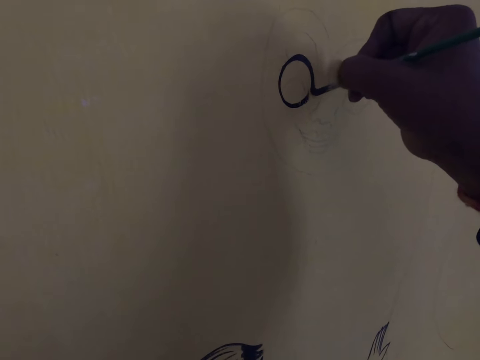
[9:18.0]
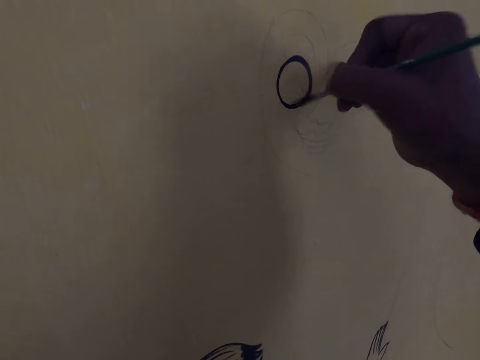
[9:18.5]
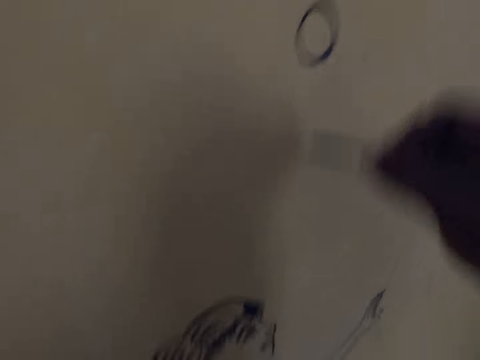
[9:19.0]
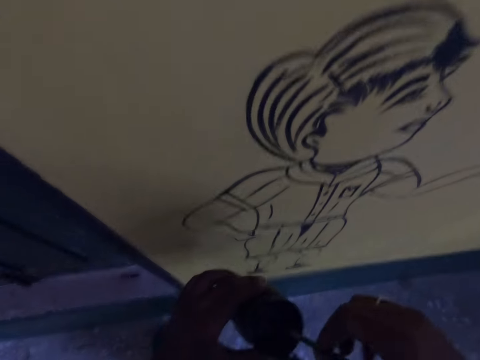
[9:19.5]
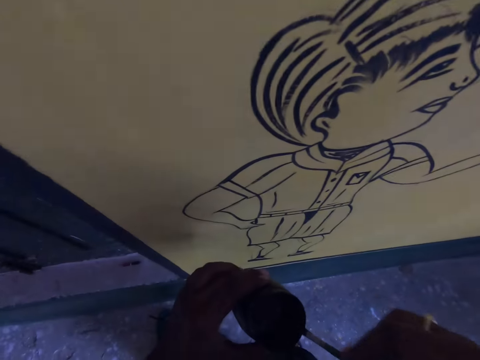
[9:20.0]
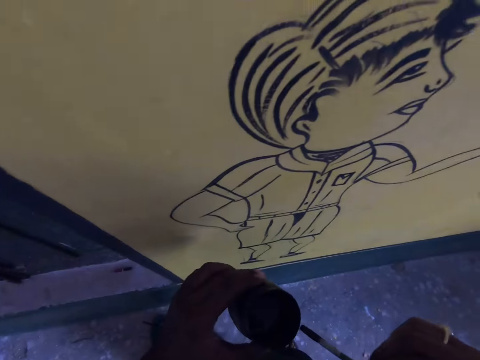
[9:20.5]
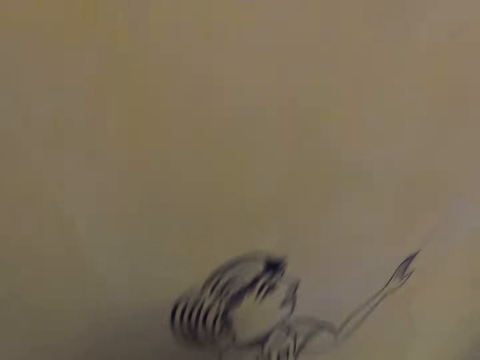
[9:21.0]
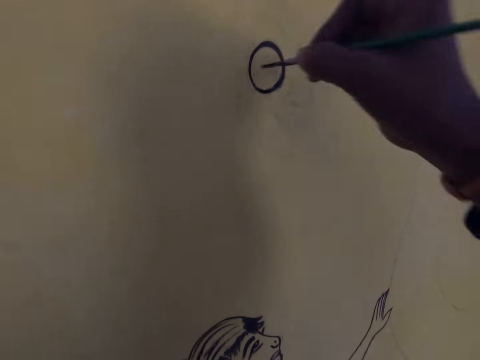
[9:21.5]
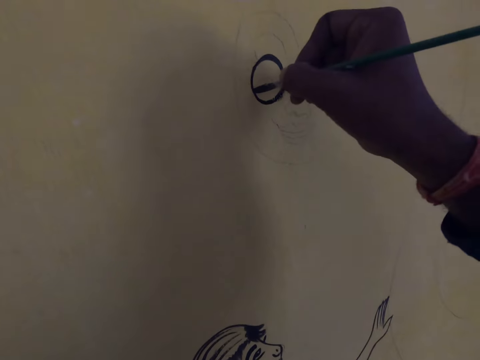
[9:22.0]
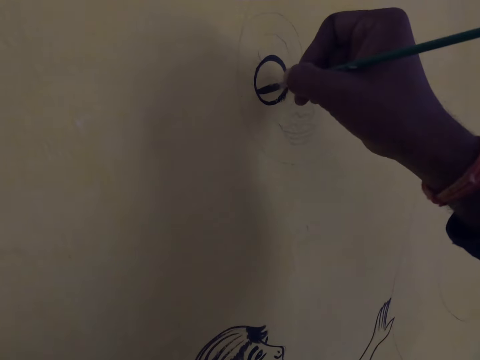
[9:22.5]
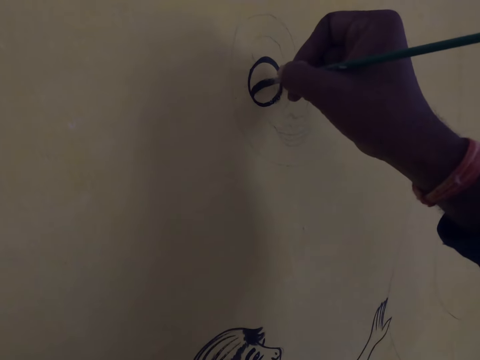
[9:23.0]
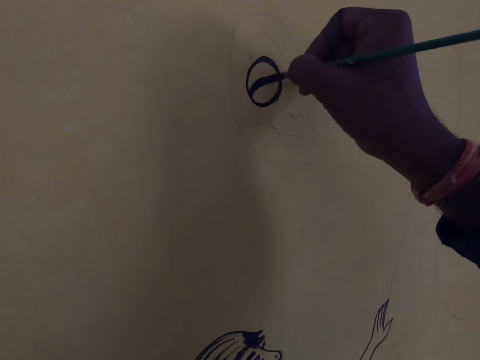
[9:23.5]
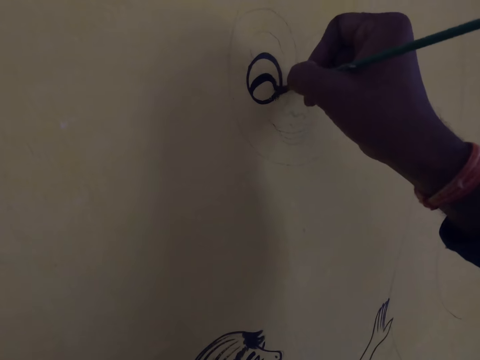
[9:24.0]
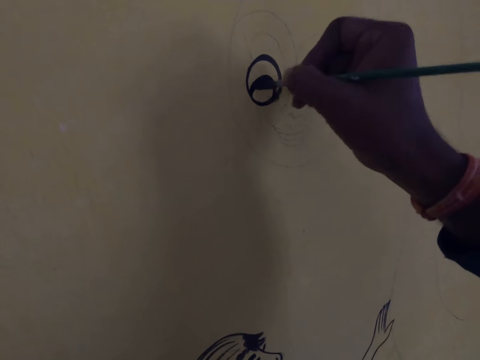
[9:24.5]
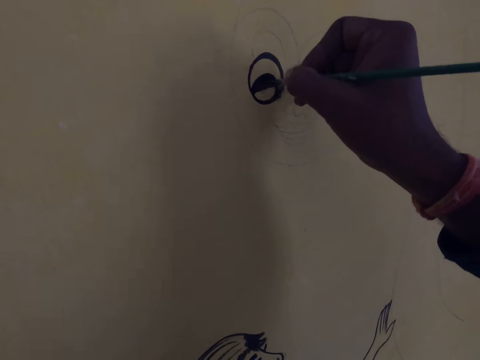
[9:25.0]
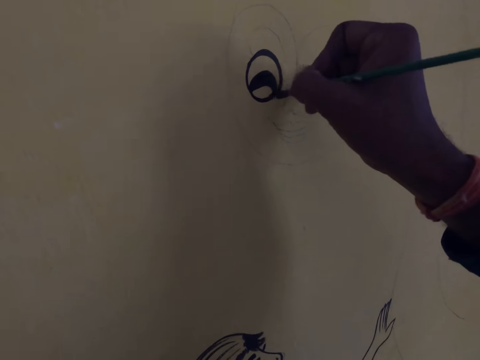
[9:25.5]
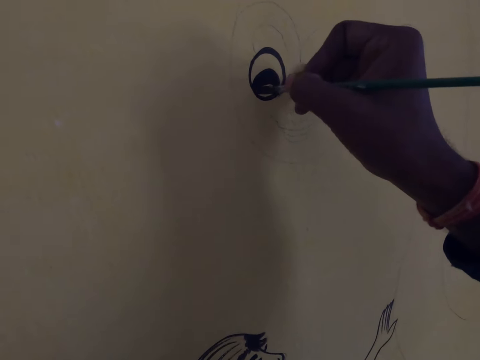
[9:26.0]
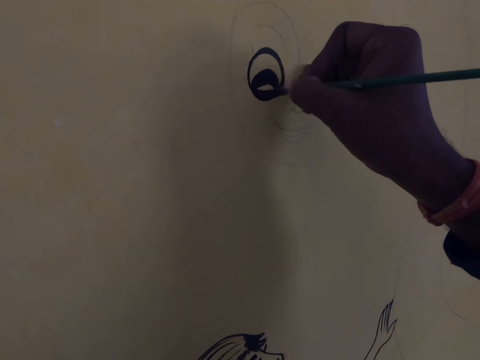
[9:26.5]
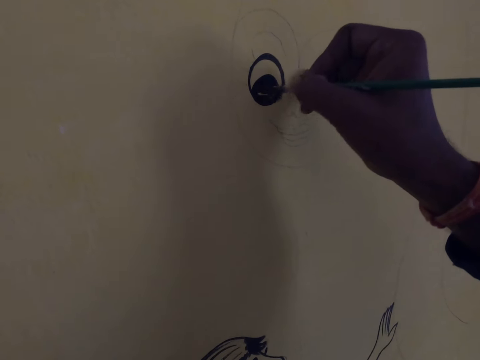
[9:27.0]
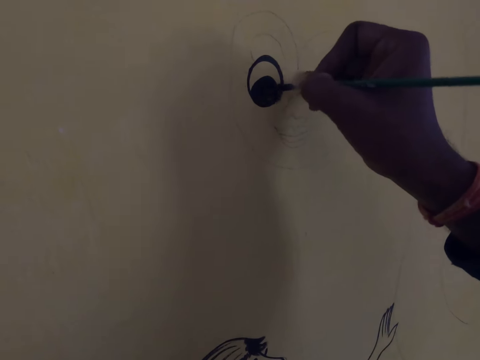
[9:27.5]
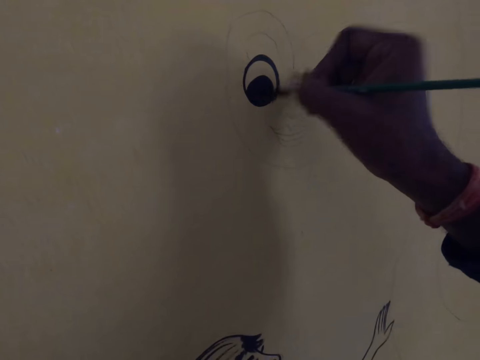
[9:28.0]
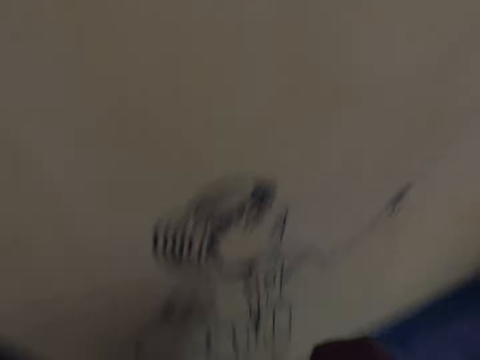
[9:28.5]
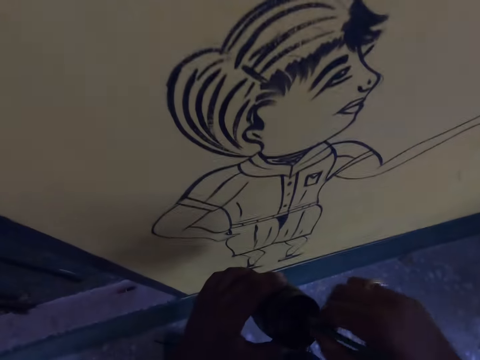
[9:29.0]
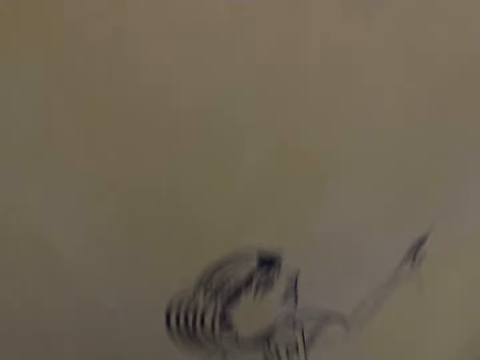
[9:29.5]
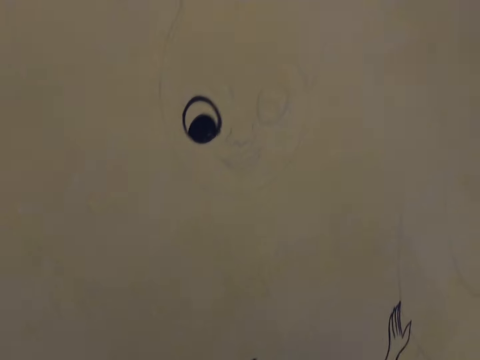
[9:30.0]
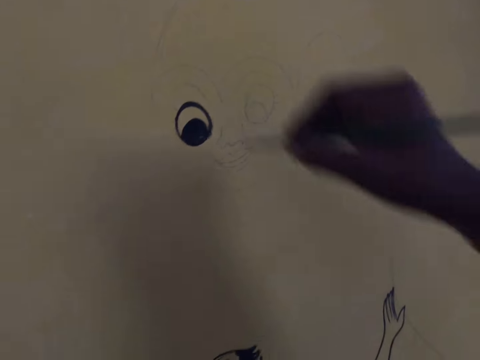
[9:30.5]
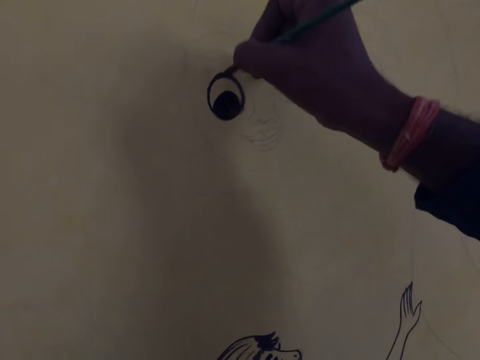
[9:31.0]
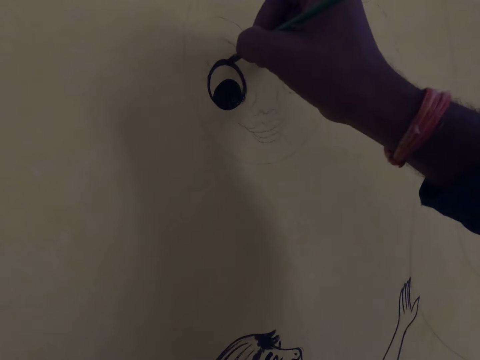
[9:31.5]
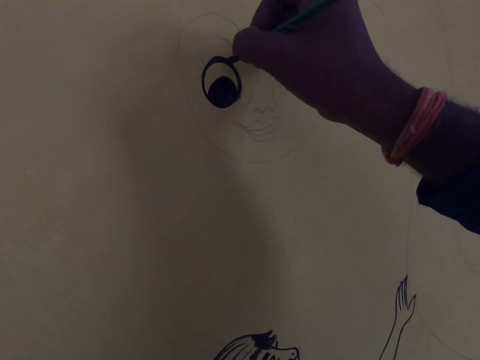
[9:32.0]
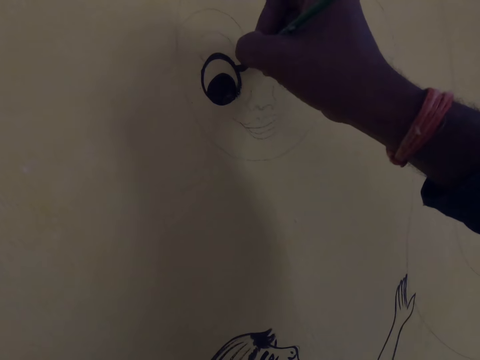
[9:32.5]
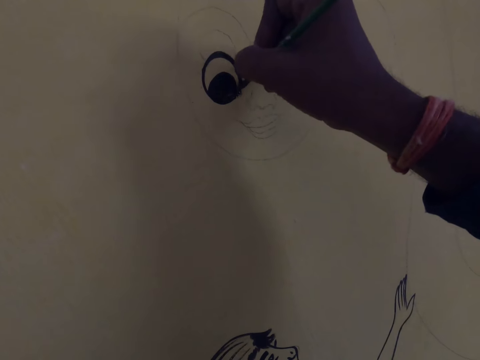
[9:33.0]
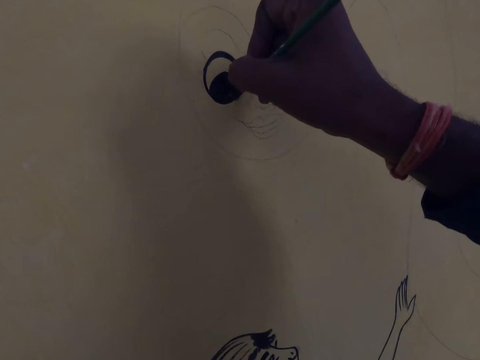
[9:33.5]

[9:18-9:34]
The camera wearer dips the drawing brush into the paint container. They draw on the wall with the drawing brush. They dip the drawing brush into the paint container. They draw on the wall with the drawing brush.

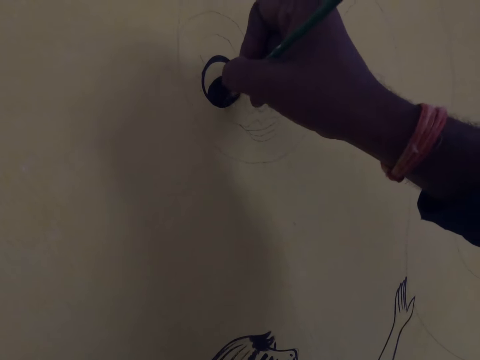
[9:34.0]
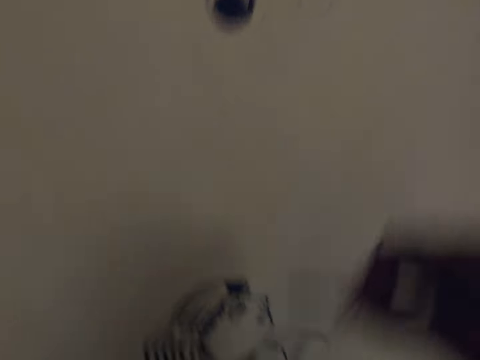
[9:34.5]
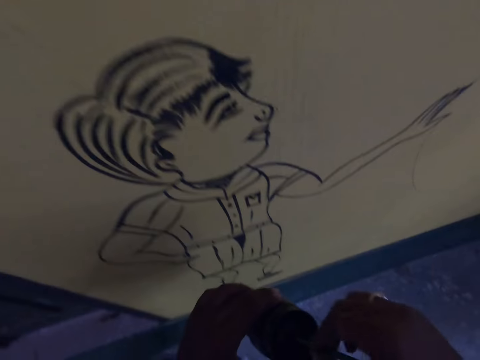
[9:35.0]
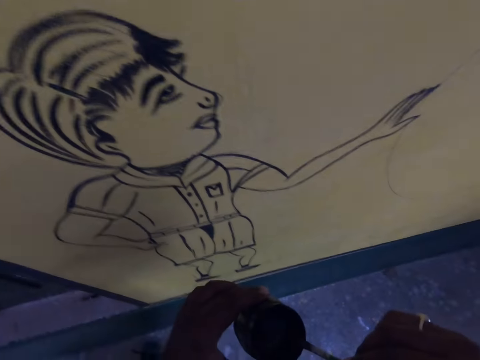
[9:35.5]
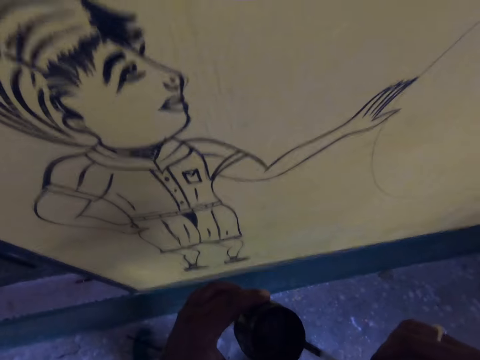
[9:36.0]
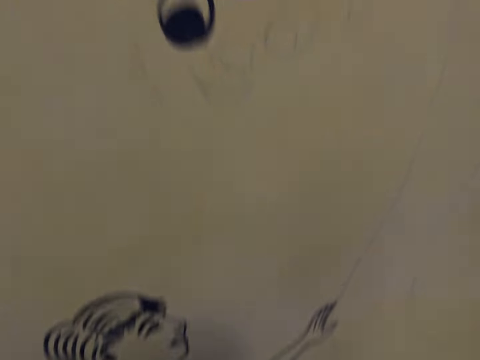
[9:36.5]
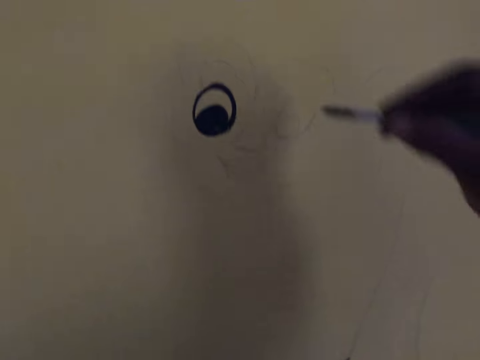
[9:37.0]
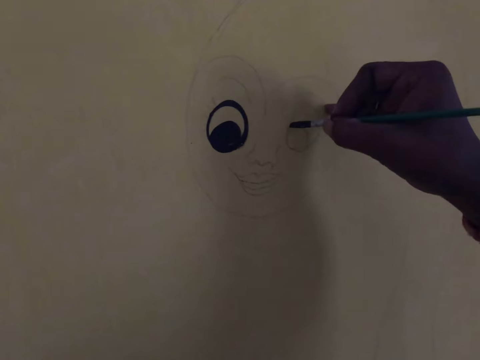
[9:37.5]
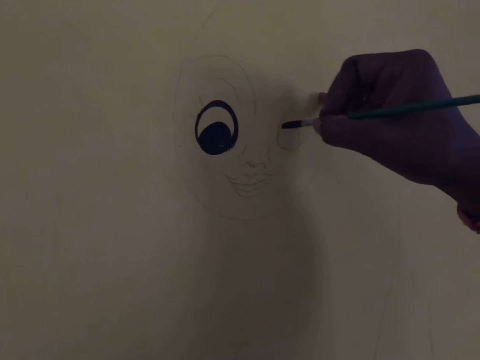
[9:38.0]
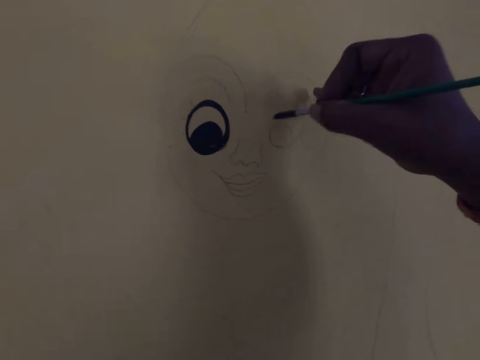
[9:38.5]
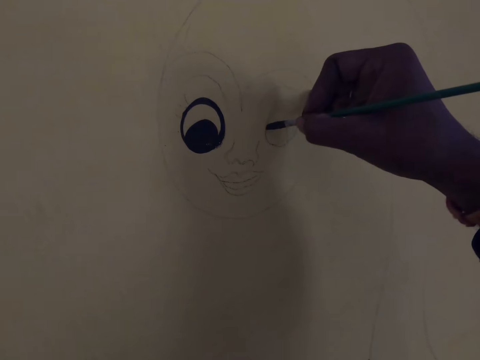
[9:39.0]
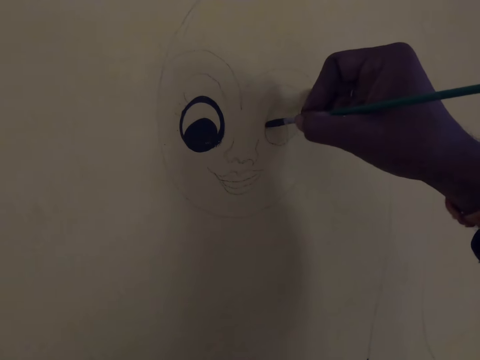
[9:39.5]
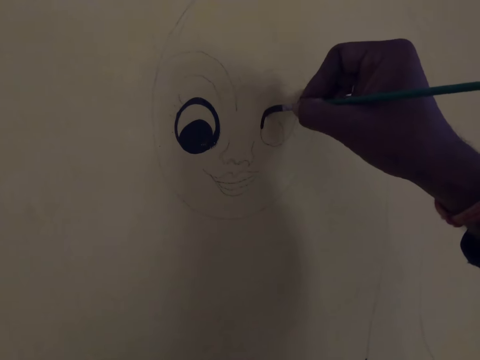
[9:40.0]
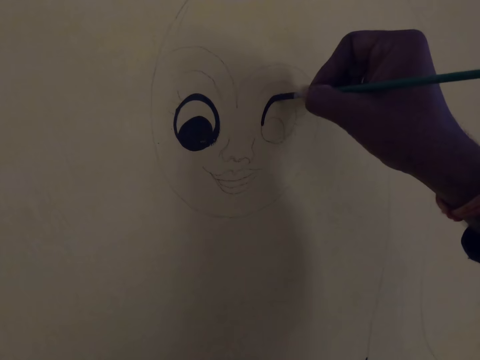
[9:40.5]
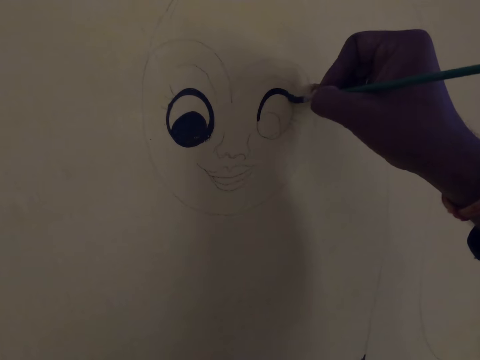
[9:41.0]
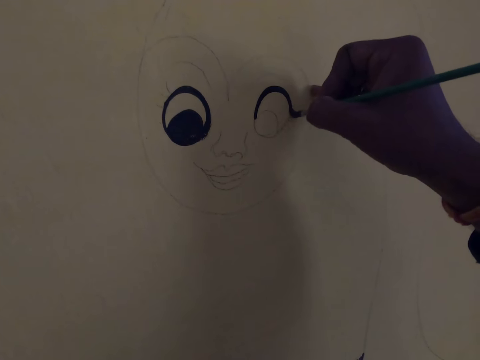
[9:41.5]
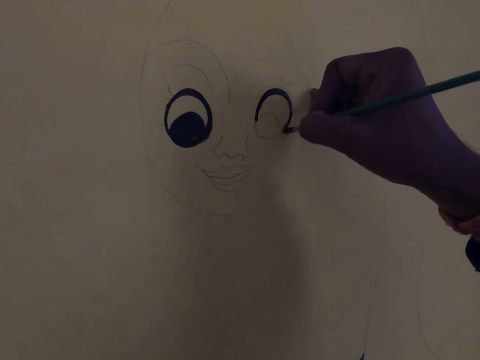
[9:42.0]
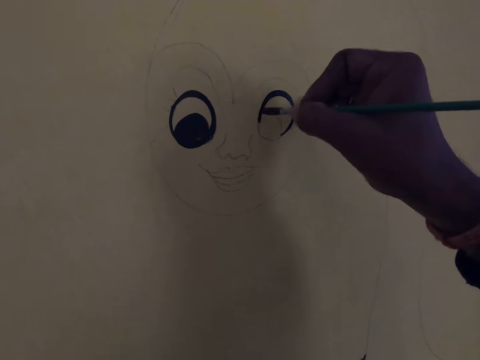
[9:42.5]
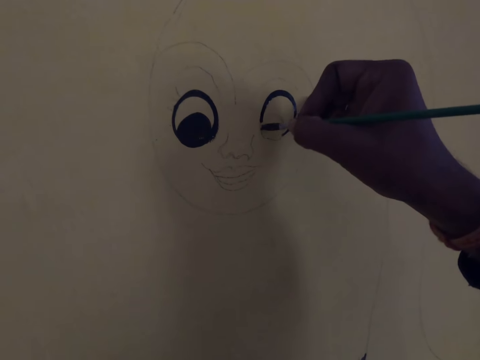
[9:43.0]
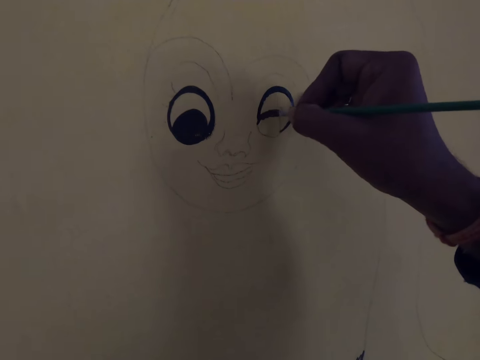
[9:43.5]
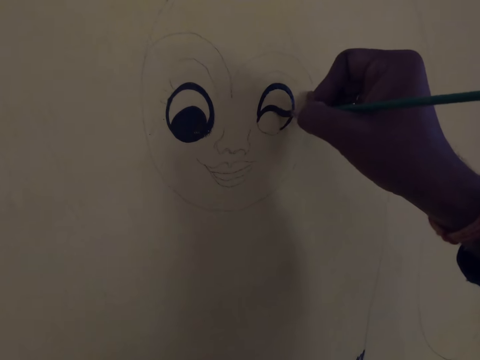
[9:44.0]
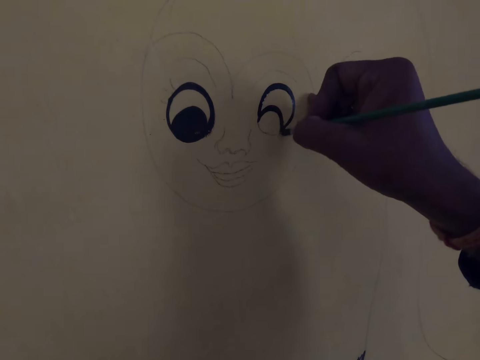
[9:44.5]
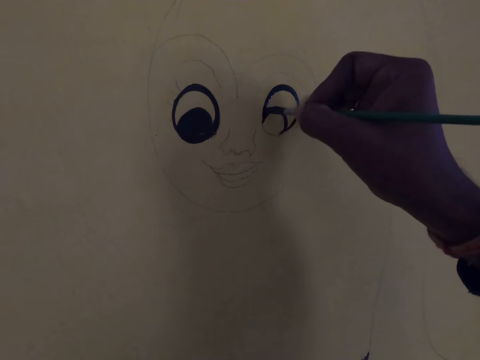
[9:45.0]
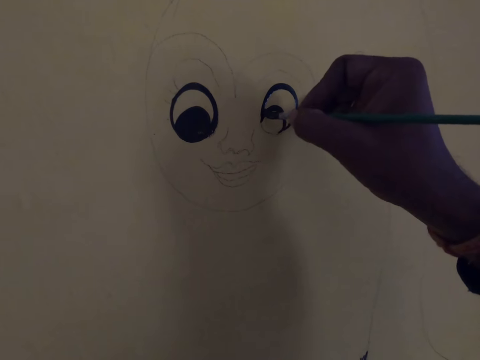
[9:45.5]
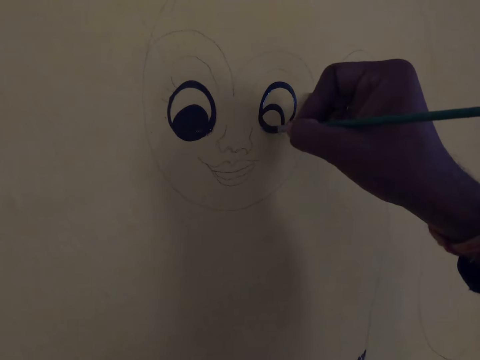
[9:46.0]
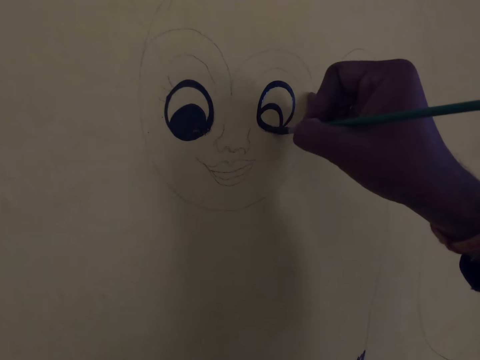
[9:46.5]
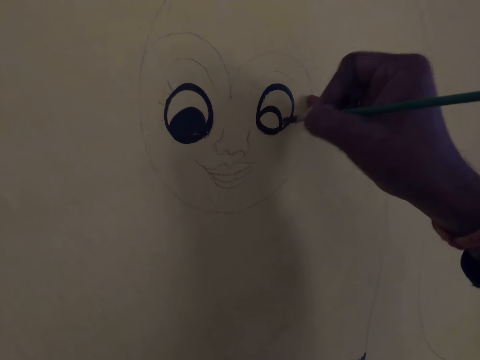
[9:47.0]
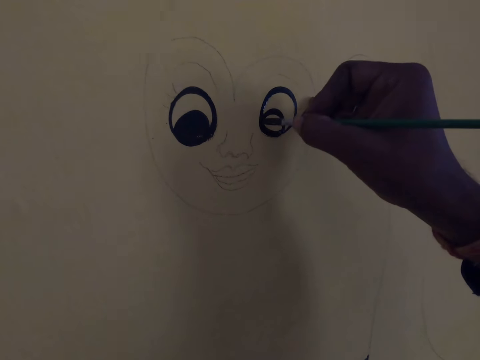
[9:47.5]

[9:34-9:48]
The camera wearer dips the drawing brush into the paint container. They draw on the wall with the drawing brush.
